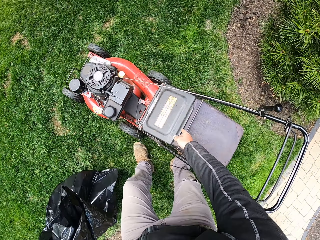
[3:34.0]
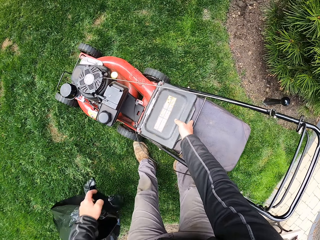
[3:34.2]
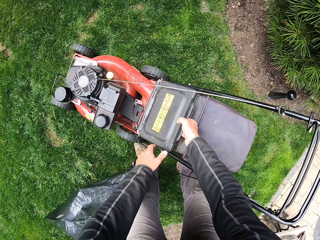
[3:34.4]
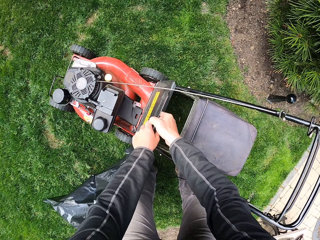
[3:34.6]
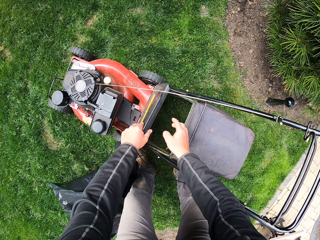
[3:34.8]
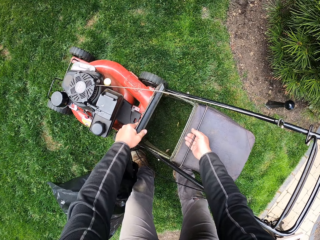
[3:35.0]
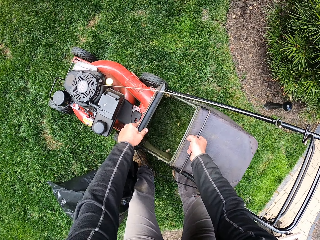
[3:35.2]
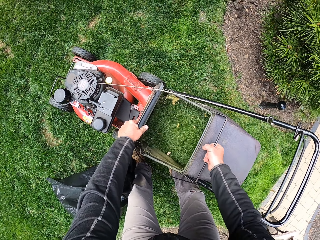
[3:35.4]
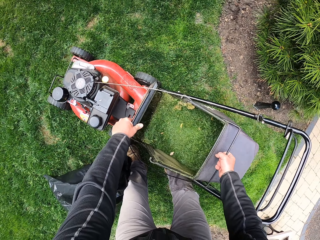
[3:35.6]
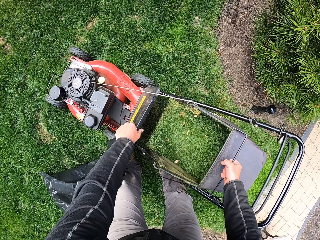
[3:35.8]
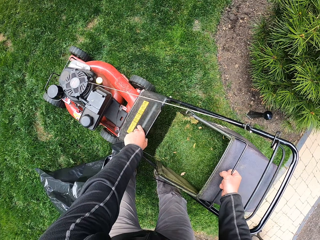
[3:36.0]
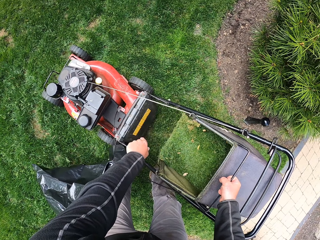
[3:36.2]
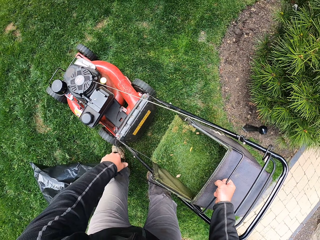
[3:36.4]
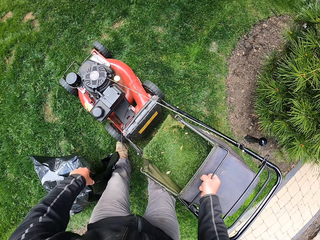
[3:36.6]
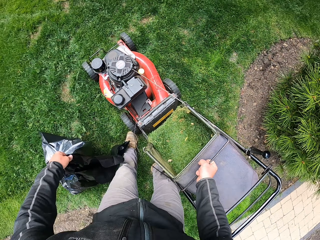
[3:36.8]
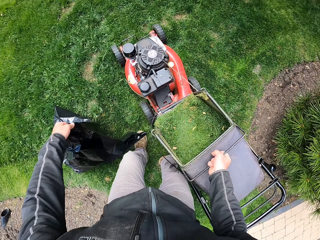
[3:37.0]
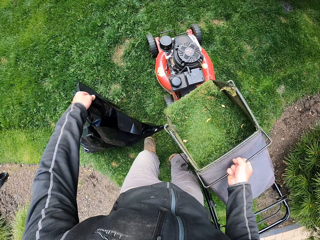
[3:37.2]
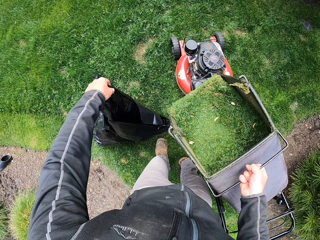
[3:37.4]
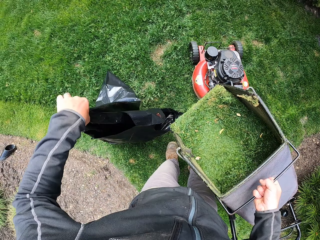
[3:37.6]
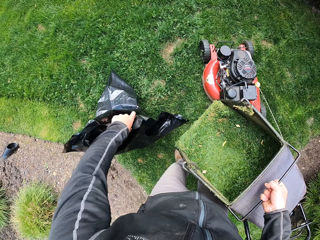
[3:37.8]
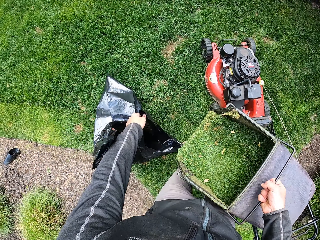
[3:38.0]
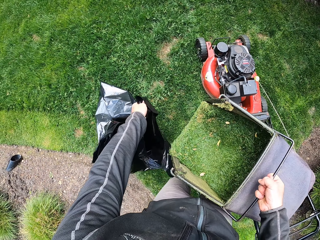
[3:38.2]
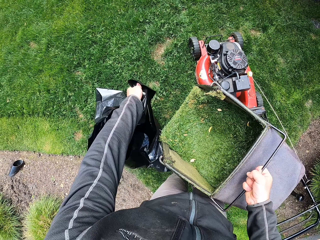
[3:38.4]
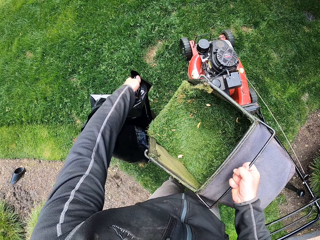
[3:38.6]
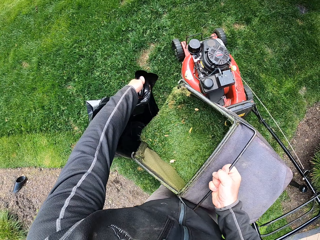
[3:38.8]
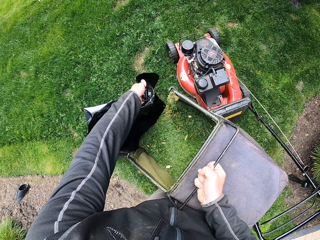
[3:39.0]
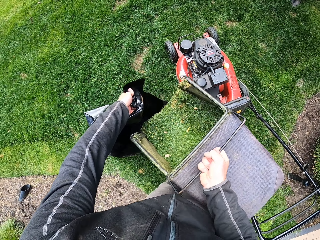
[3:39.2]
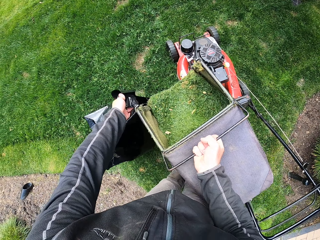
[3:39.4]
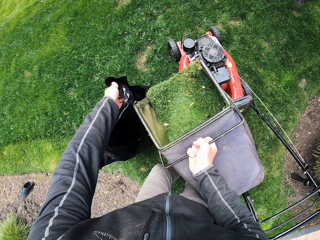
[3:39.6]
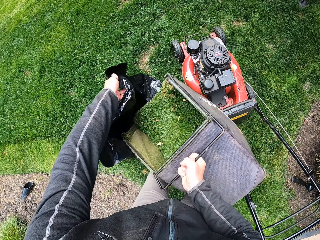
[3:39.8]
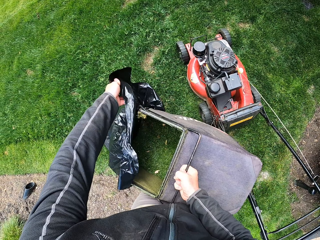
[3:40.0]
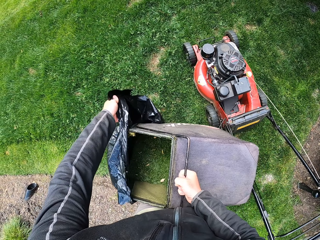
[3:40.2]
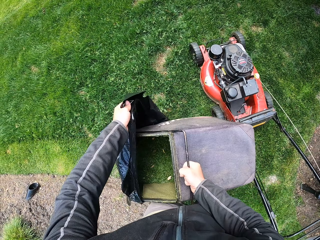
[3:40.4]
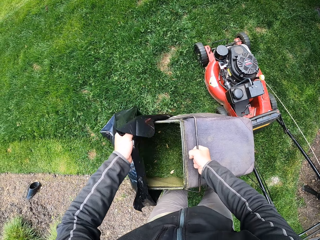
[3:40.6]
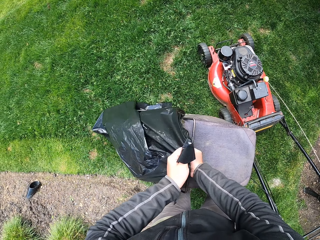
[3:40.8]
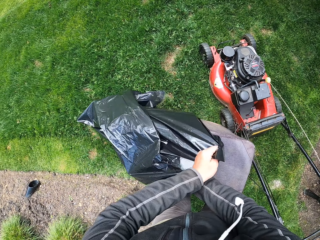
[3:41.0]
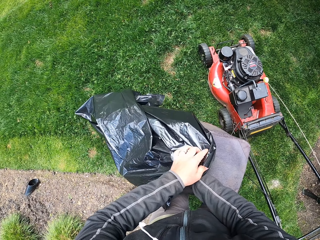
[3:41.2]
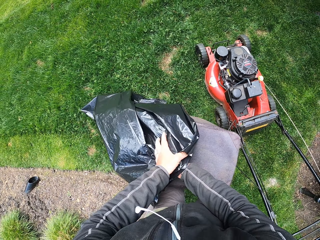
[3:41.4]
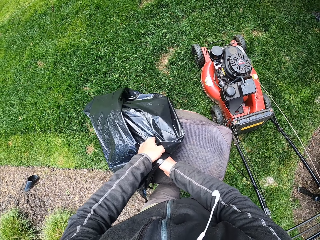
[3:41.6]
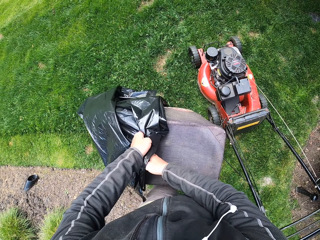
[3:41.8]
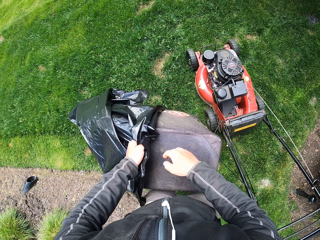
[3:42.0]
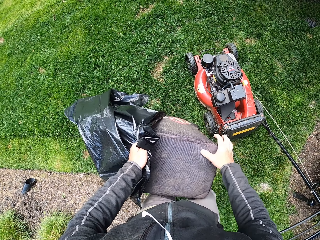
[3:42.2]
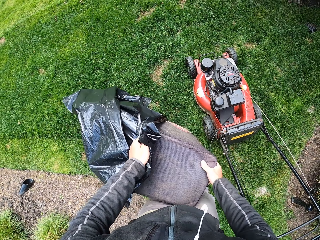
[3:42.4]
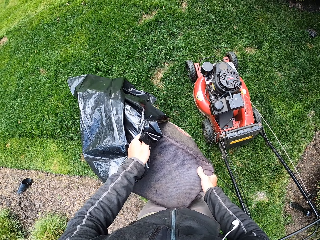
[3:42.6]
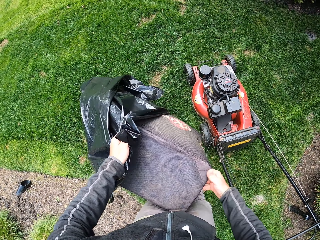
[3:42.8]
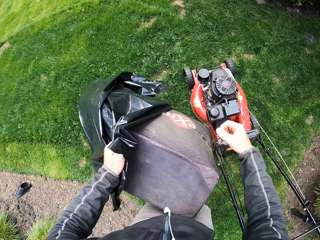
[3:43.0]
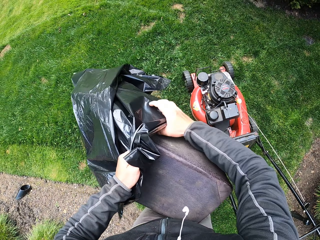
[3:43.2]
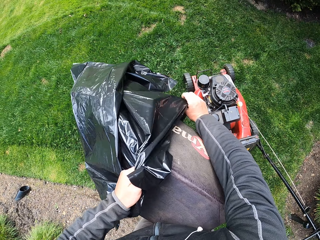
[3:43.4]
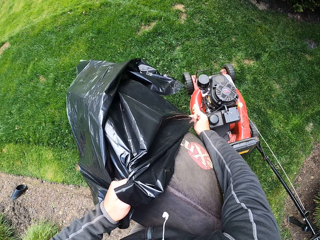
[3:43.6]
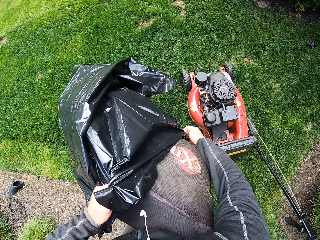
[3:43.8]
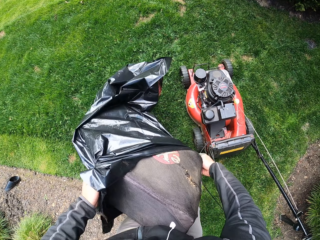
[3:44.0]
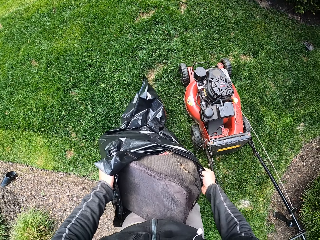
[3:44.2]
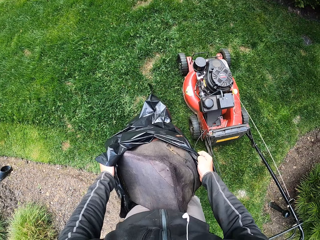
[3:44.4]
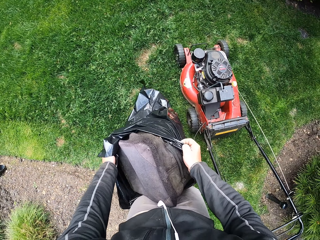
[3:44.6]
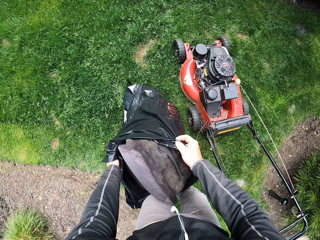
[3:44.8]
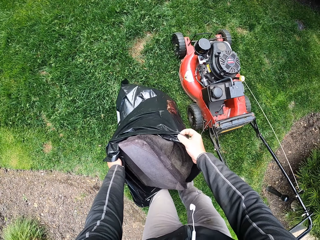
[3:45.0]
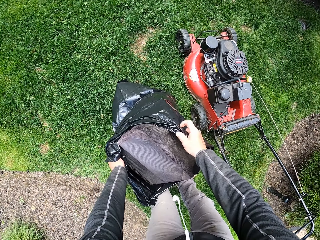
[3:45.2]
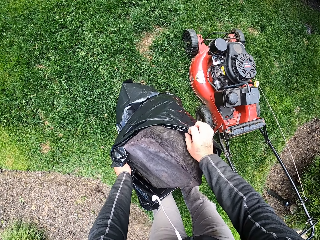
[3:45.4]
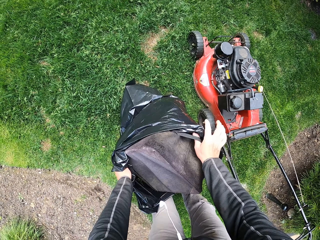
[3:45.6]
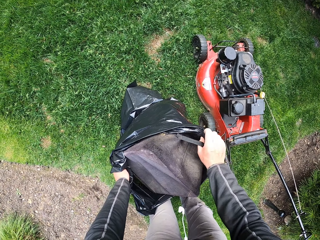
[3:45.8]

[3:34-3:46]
The camera wearer opens the grass catcher bag. They take the grass catcher bag. They adjust the paper bag. They empty the grass into the polythene bag.

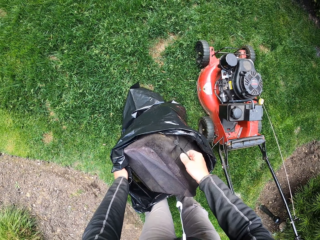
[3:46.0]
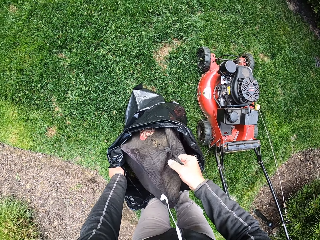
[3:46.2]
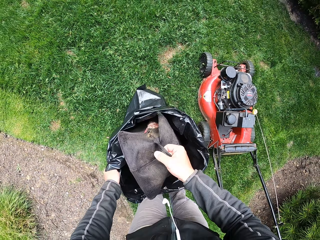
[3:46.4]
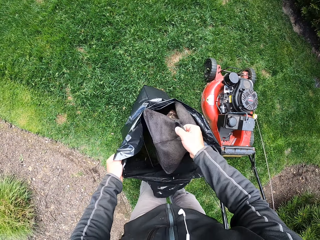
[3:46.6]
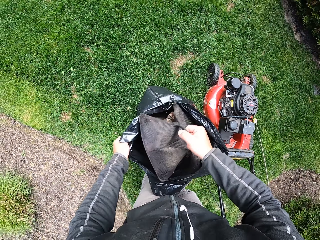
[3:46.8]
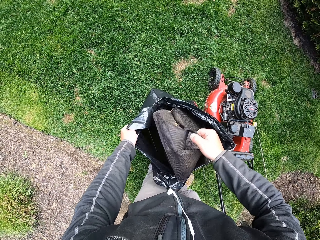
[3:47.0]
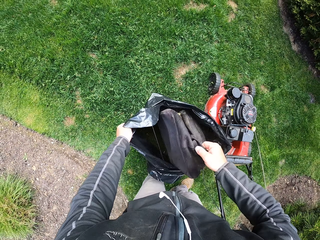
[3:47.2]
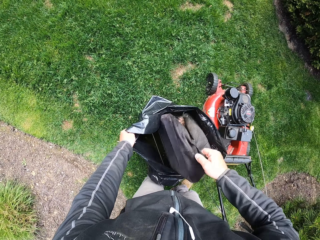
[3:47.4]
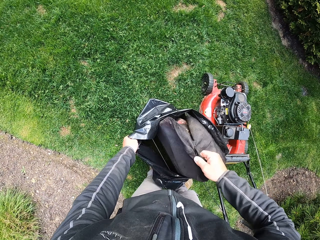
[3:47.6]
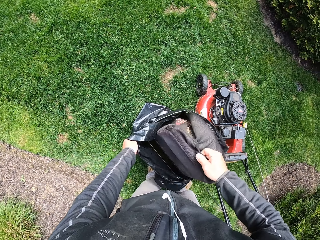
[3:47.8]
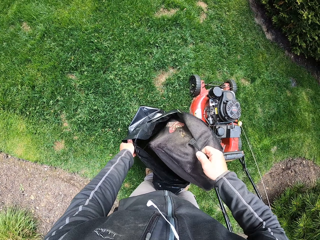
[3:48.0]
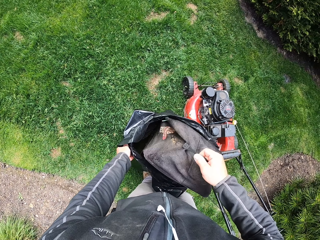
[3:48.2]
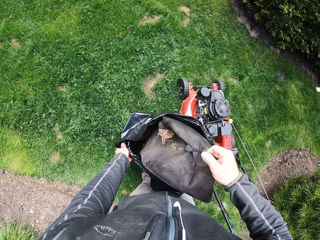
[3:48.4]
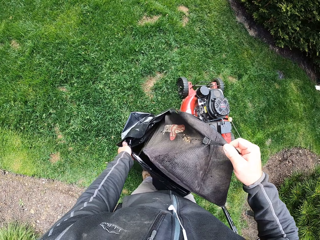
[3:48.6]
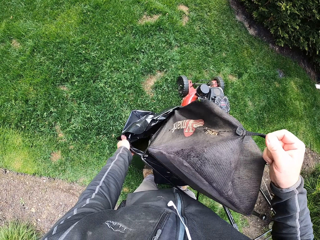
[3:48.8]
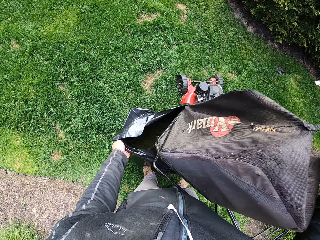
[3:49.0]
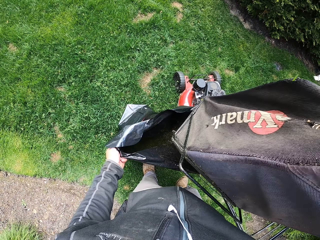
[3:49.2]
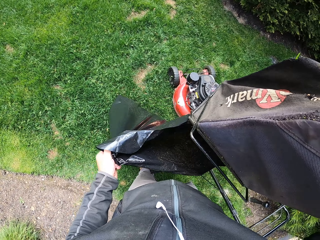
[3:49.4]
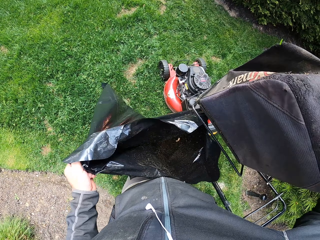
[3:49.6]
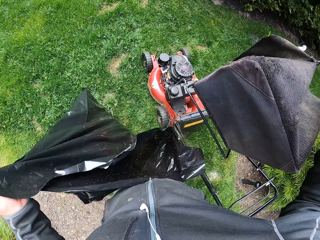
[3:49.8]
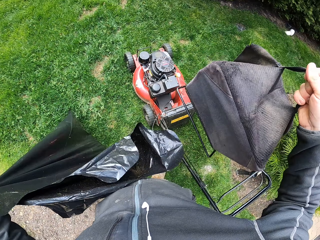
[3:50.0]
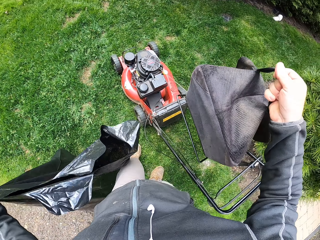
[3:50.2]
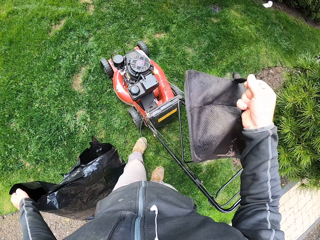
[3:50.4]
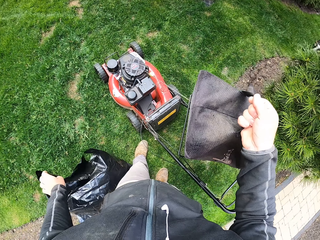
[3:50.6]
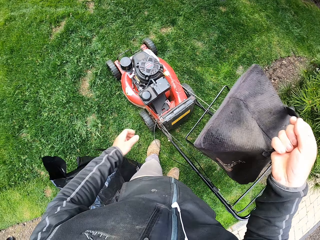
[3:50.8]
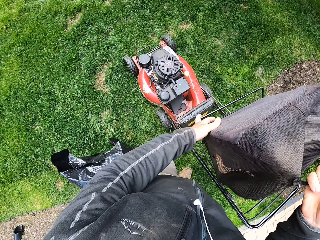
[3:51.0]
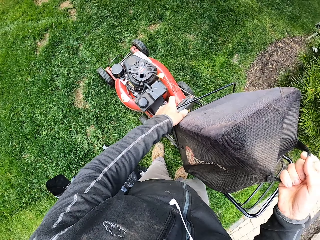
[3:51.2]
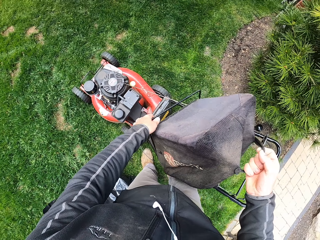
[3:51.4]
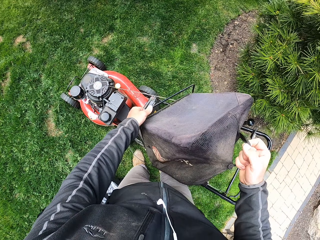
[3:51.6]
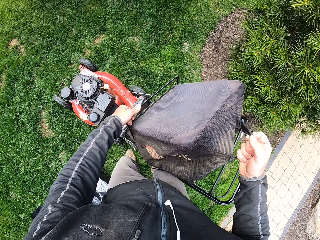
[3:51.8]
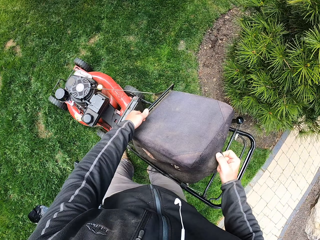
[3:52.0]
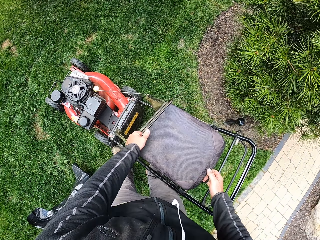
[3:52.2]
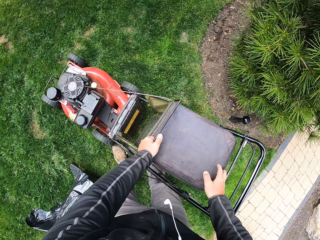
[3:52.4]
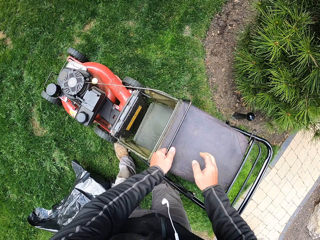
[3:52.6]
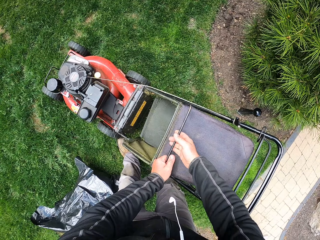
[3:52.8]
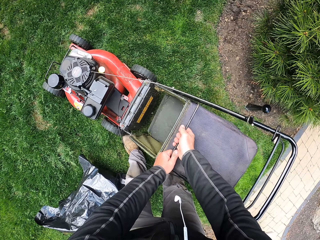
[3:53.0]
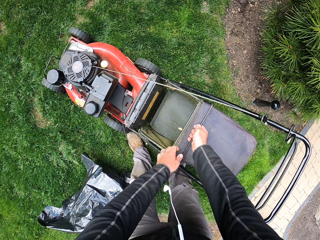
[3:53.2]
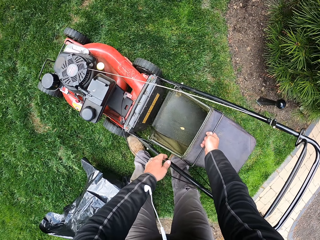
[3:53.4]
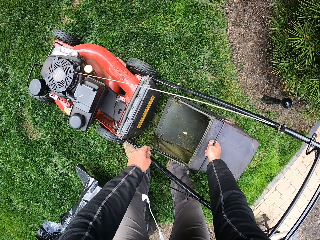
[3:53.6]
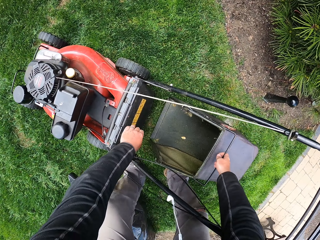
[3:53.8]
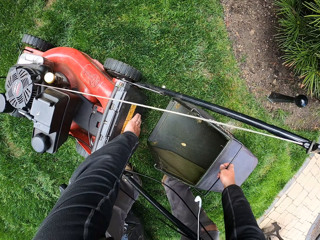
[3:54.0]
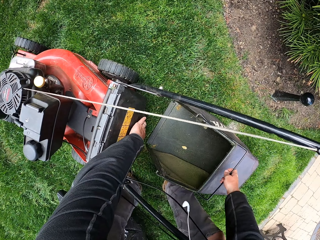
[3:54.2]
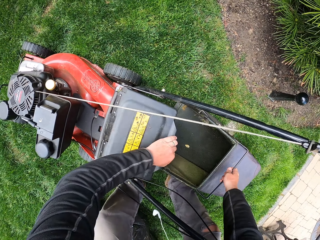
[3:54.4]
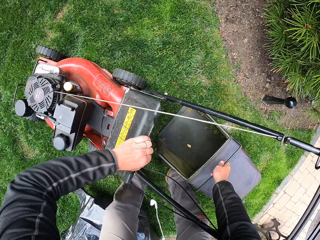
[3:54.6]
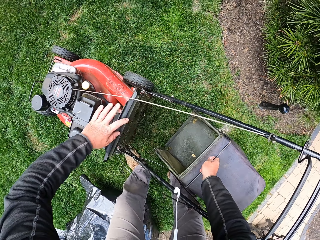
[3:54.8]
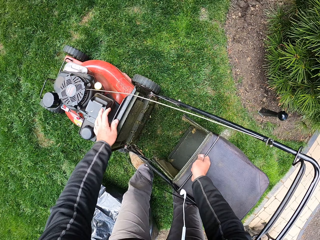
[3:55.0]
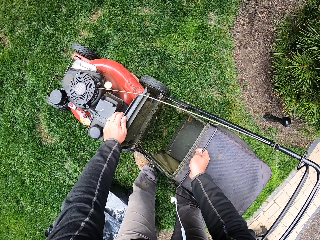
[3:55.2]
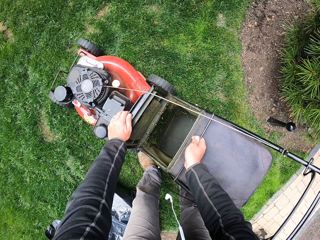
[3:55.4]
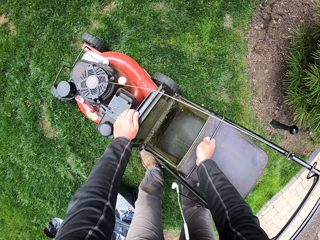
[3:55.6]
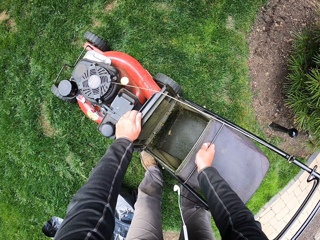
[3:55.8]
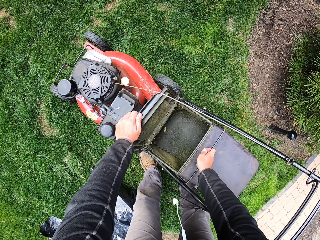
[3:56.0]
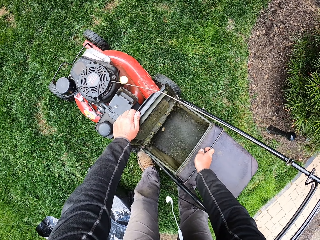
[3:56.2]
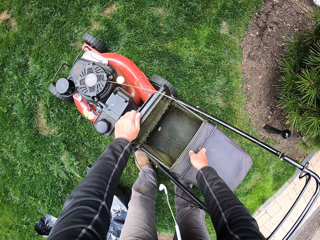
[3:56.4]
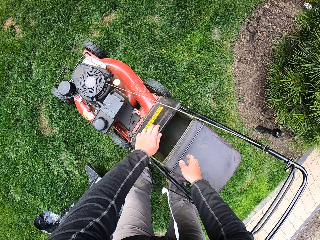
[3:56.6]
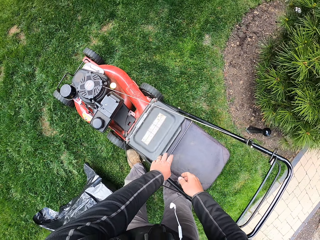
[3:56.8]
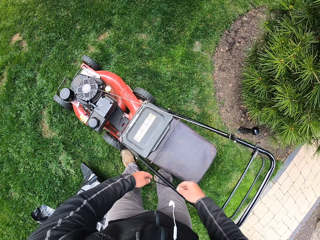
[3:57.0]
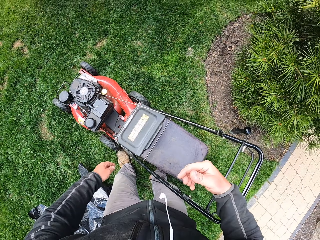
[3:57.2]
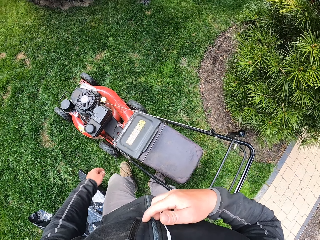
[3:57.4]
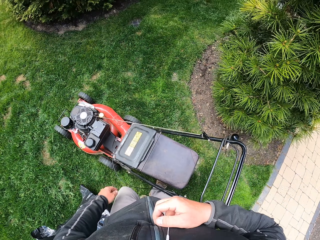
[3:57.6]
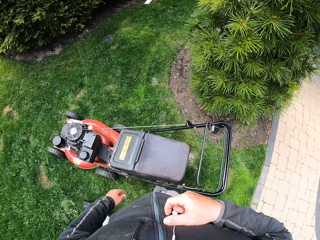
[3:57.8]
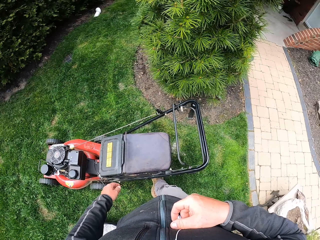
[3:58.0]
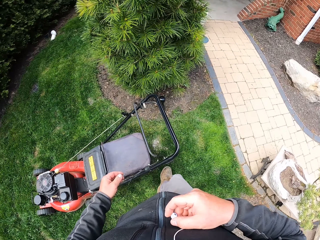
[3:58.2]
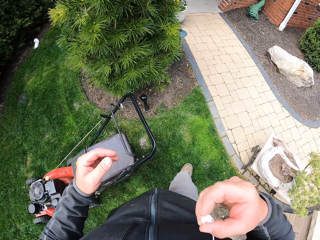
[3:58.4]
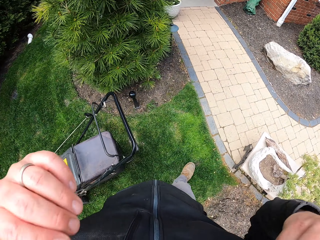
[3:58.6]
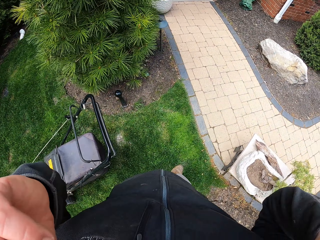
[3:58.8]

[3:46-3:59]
The camera wearer drops the paper bag with grass. He holds the grass box with both hands. He puts back the grass catcher bag on the lawn mower. He moves the lid cover. He covers the grass catcher bag with the lid. He connects his earphones. He holds the earphones.
